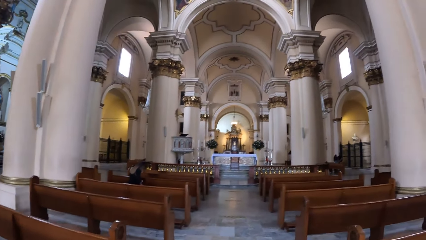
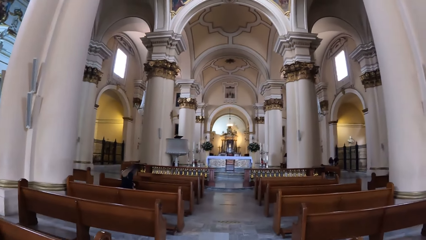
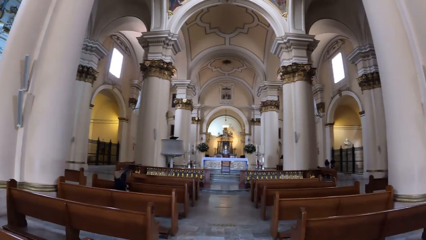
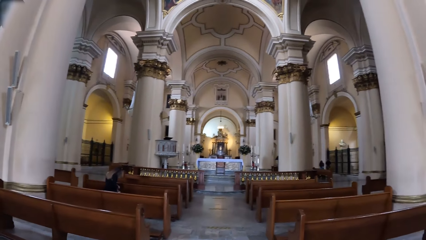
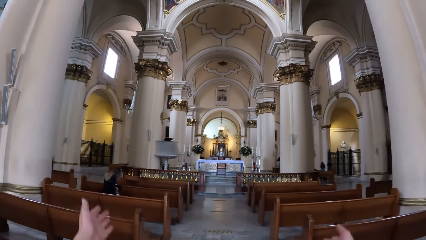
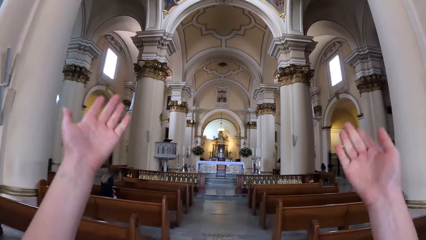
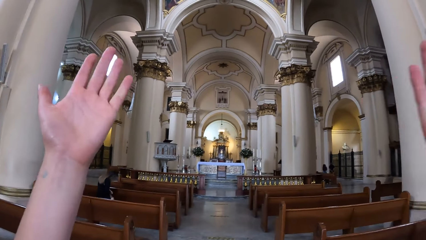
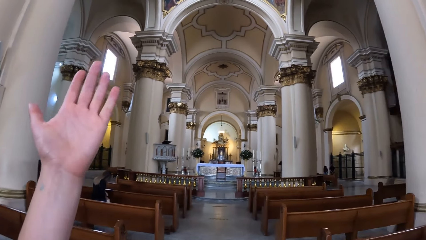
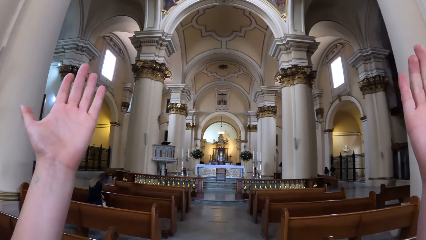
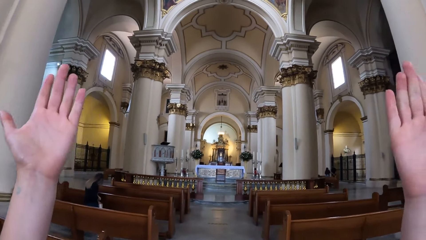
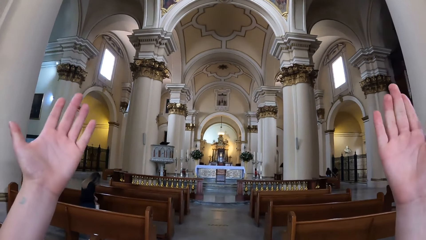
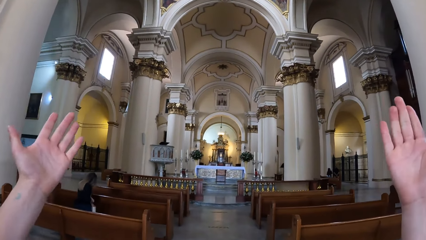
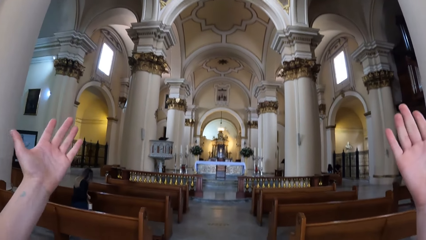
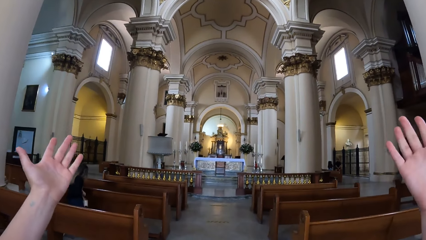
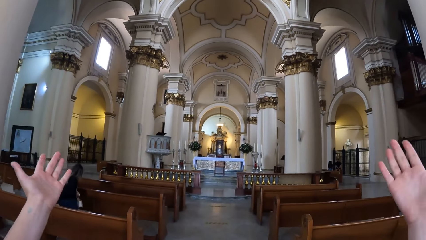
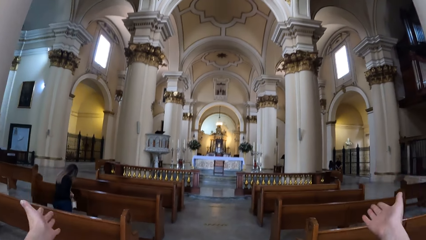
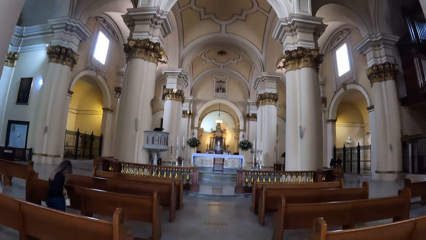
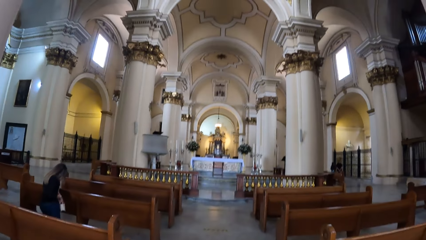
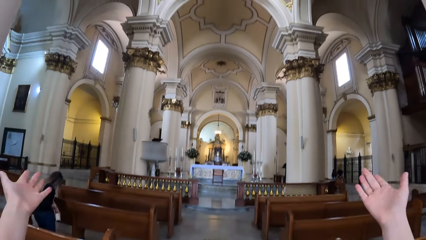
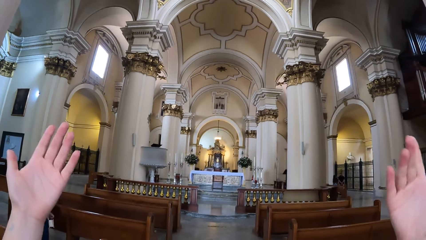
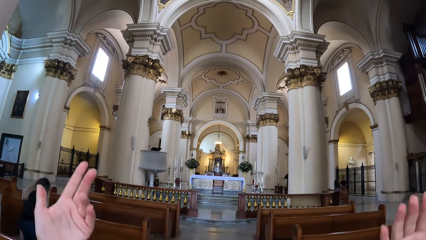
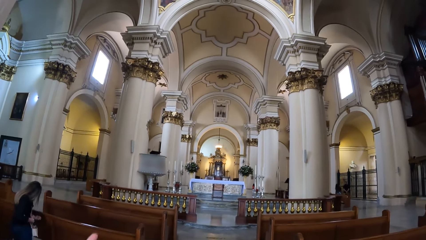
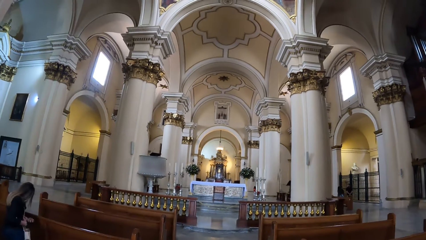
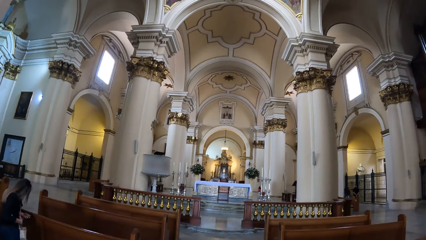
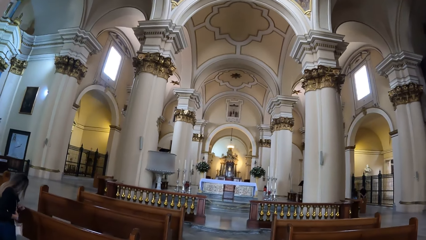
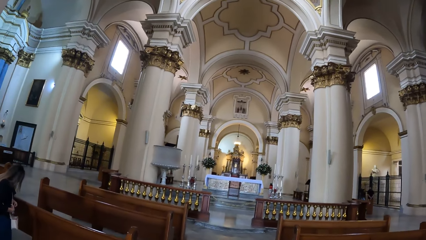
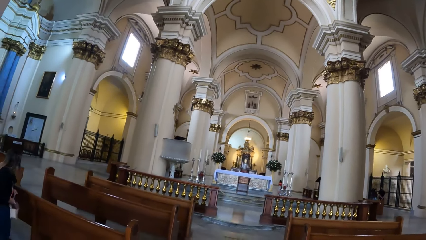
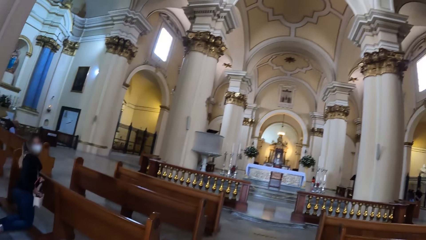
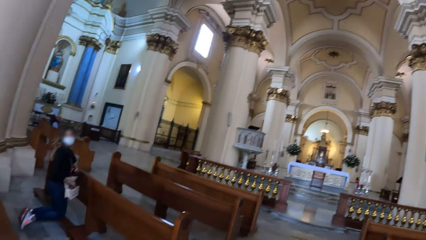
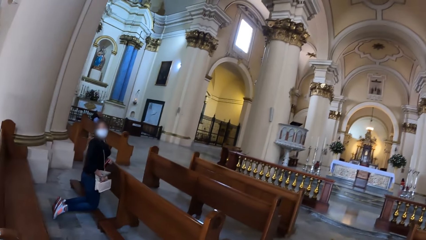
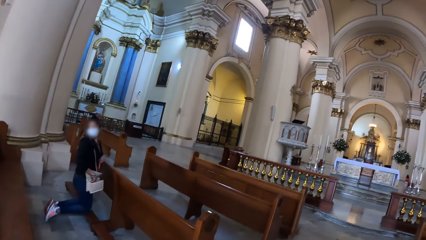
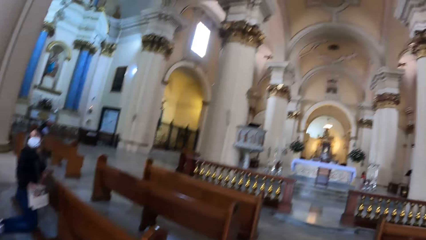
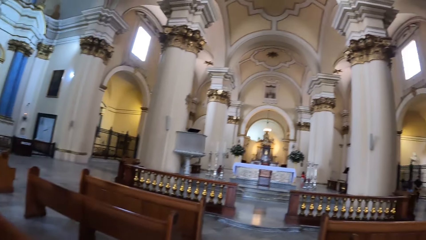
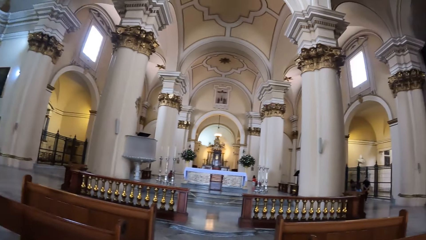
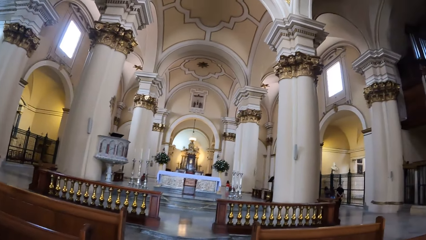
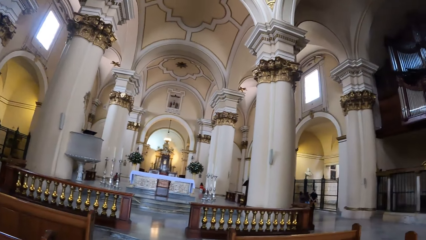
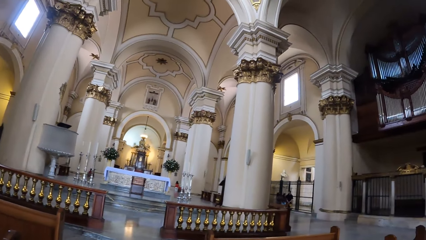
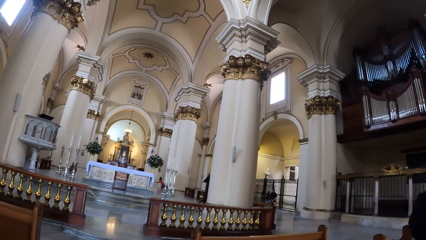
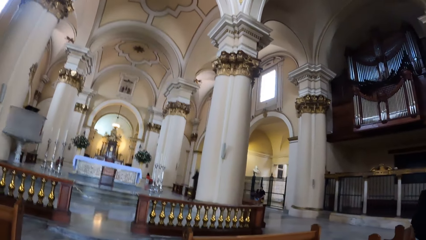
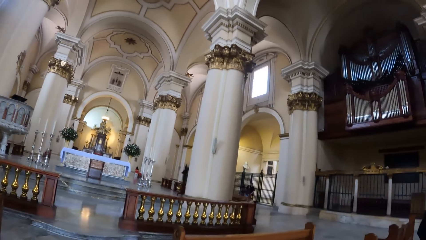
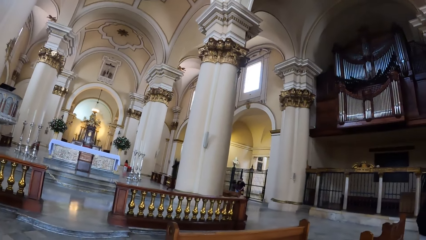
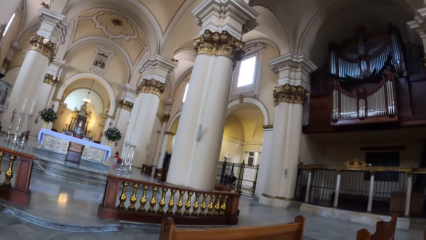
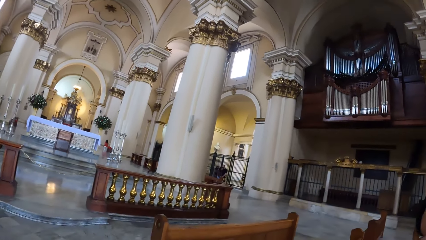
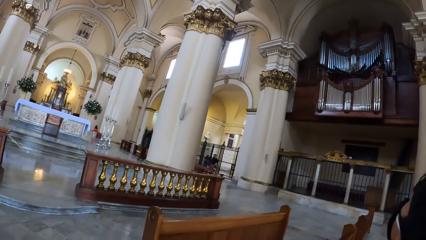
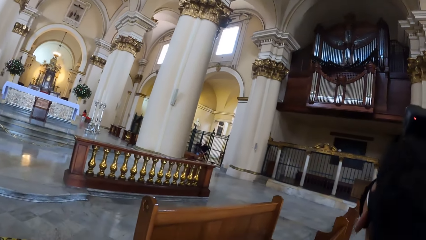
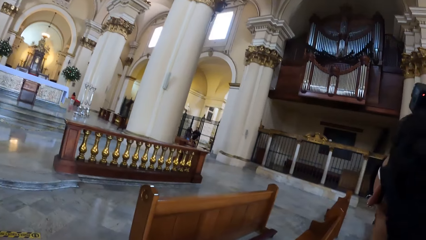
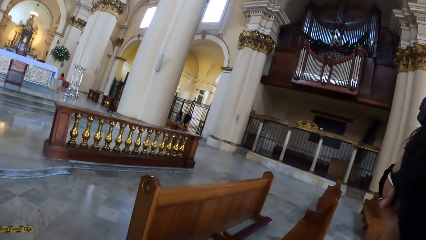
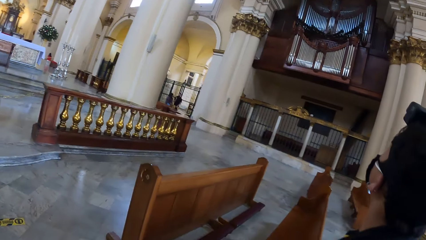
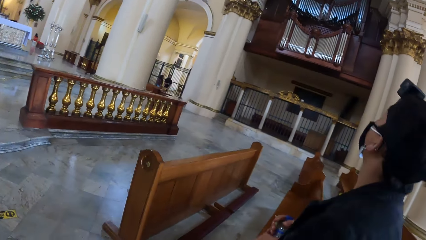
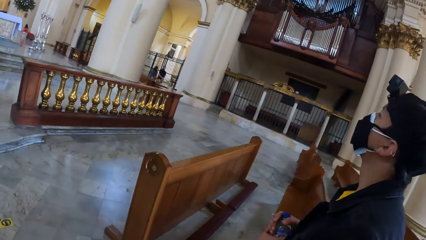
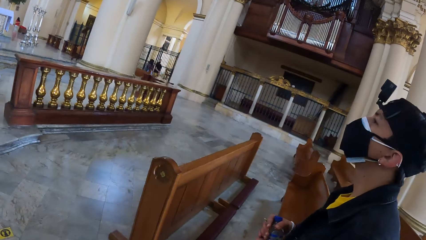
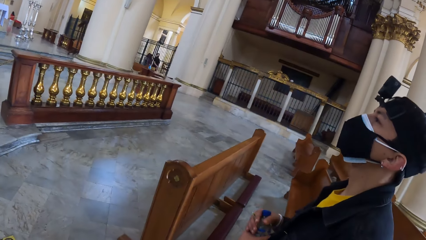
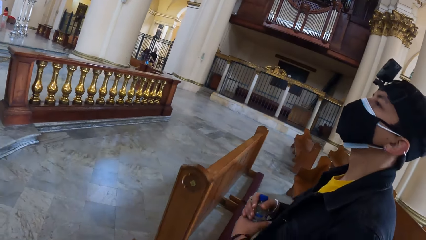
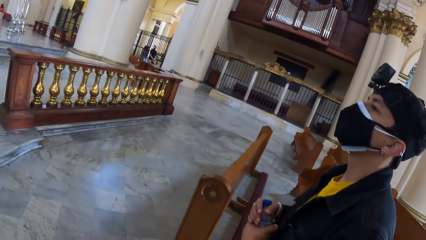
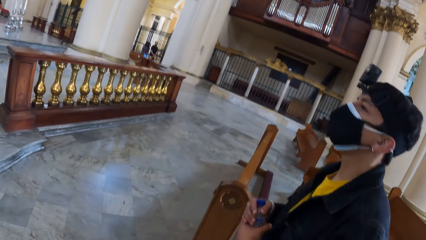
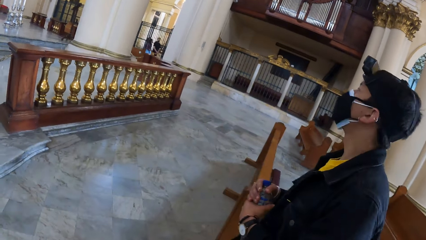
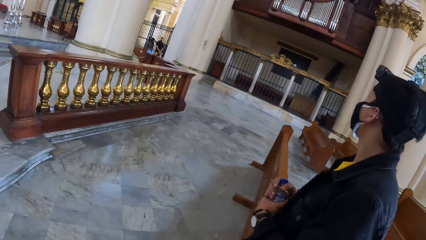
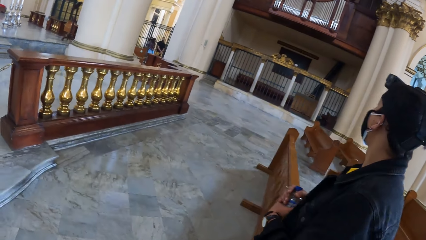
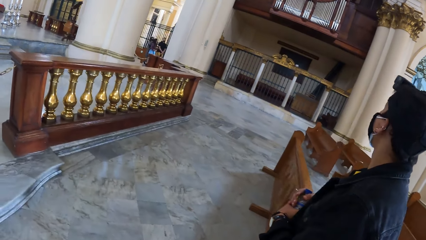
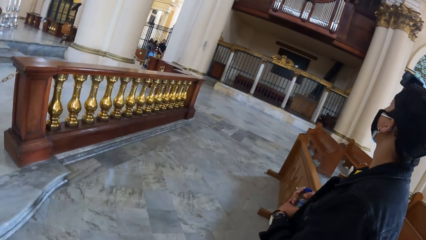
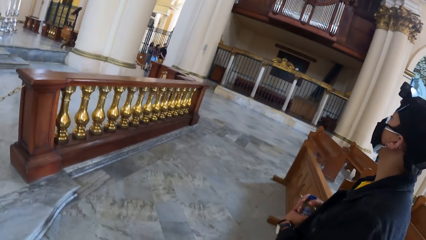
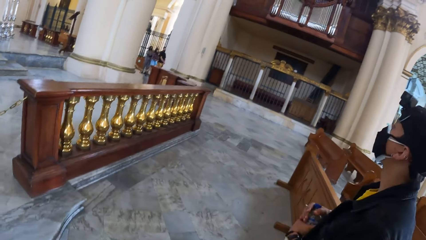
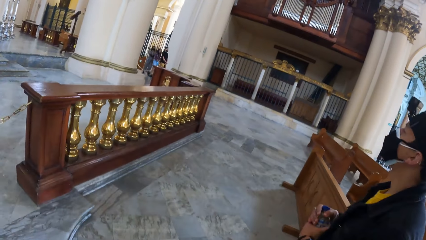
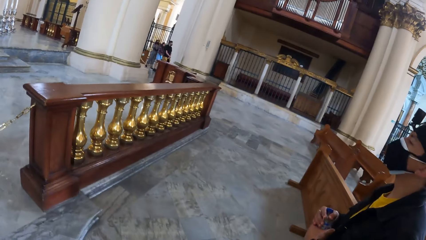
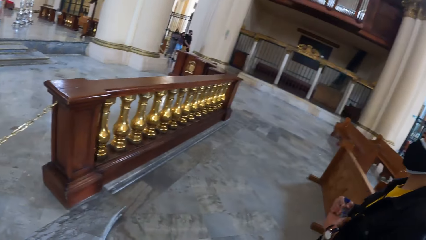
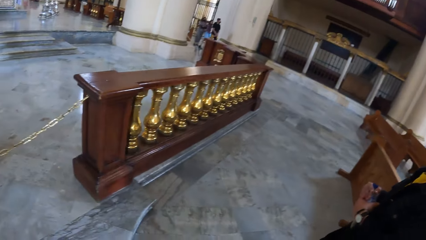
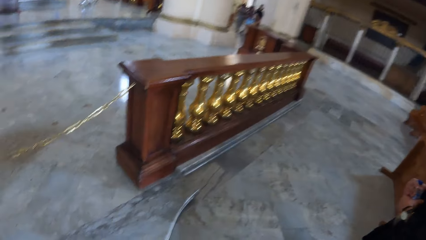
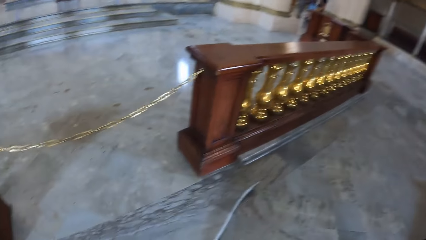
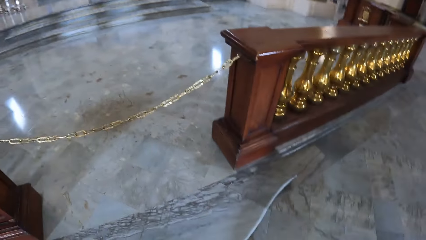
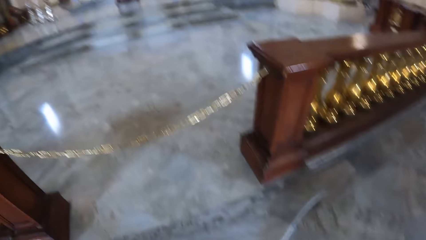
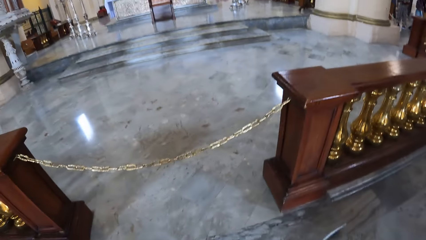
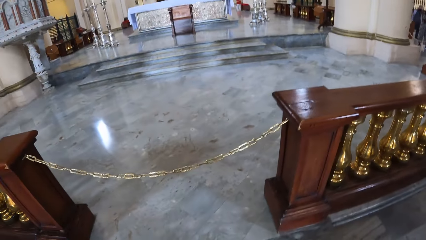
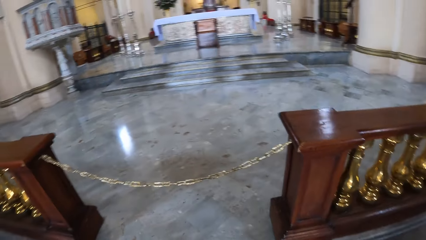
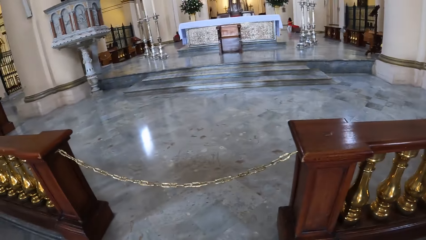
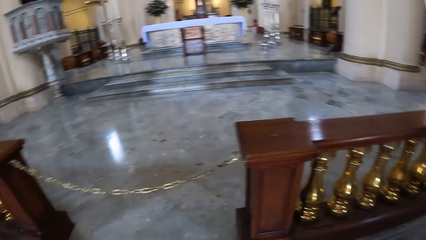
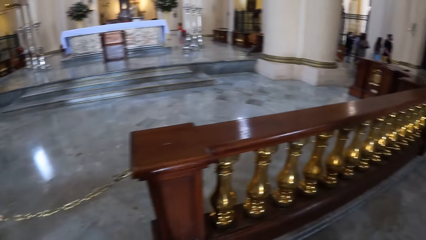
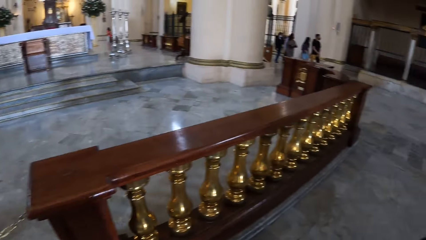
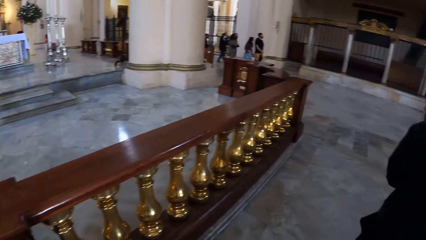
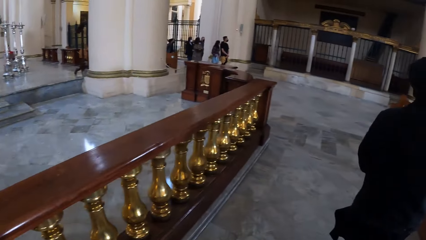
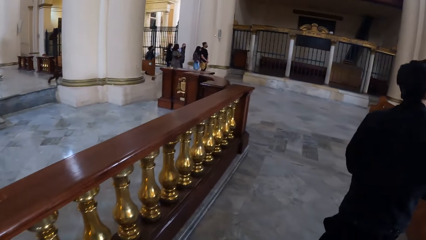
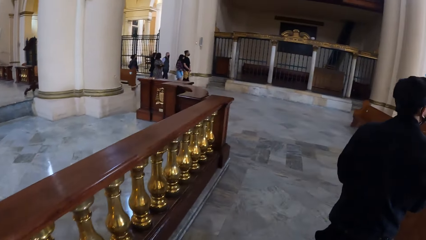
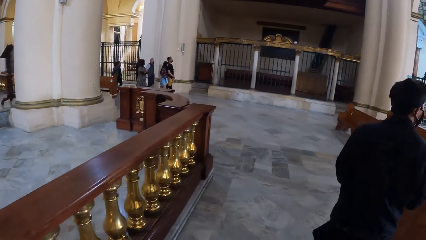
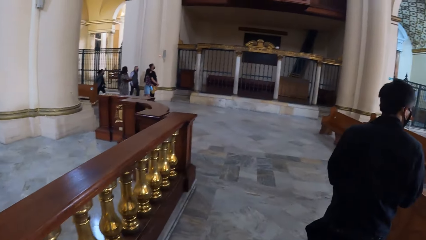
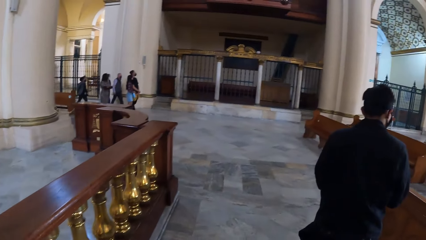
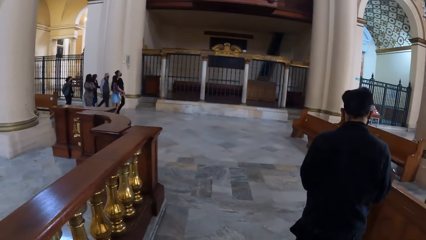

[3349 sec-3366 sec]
The camera wearer raises both hands.
